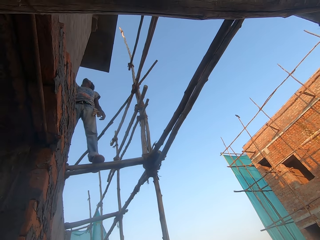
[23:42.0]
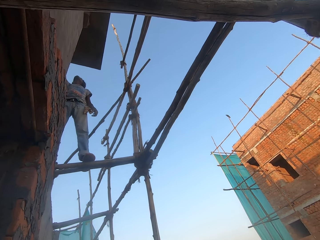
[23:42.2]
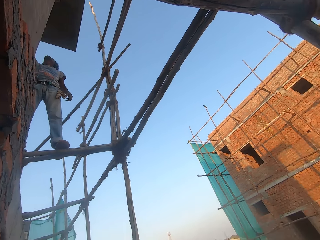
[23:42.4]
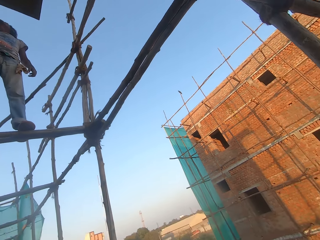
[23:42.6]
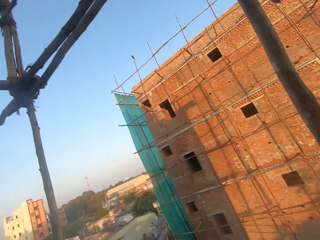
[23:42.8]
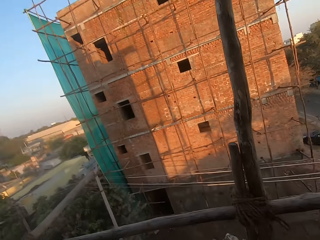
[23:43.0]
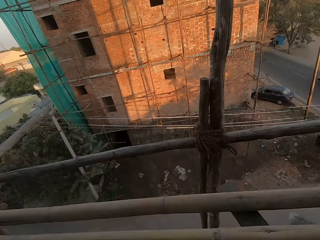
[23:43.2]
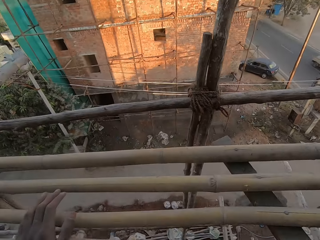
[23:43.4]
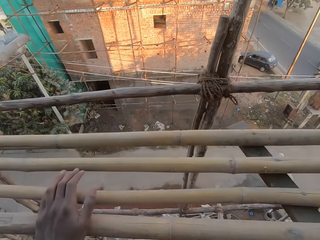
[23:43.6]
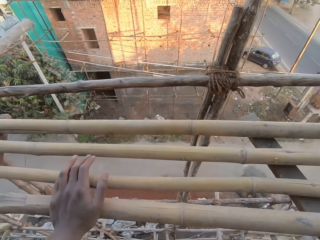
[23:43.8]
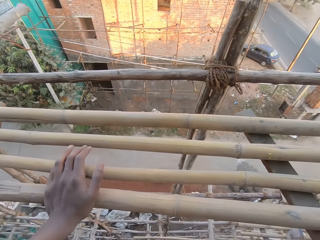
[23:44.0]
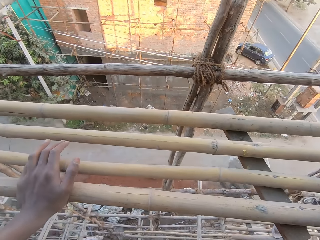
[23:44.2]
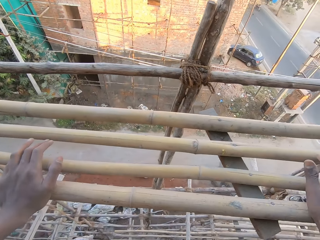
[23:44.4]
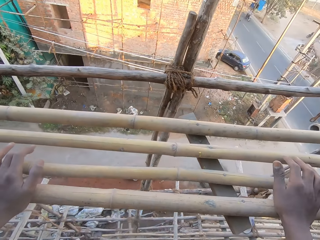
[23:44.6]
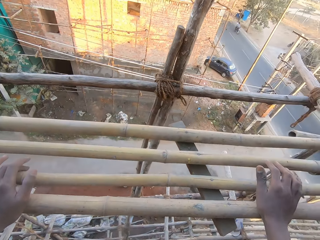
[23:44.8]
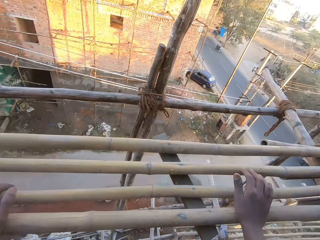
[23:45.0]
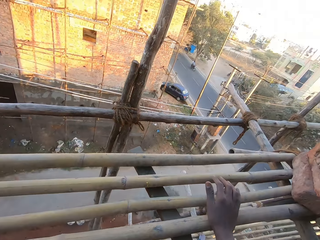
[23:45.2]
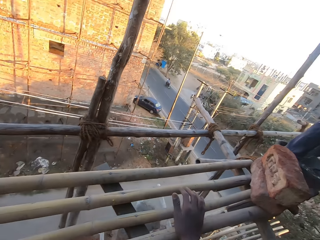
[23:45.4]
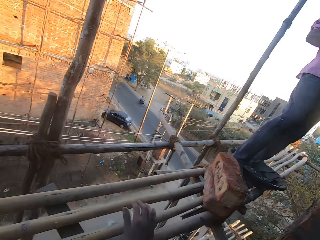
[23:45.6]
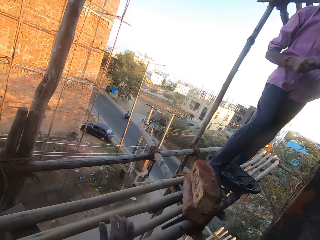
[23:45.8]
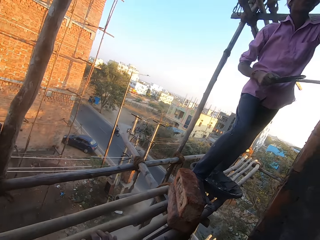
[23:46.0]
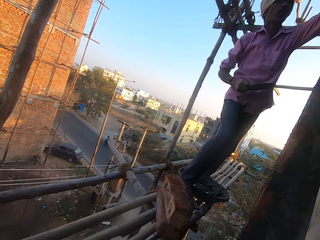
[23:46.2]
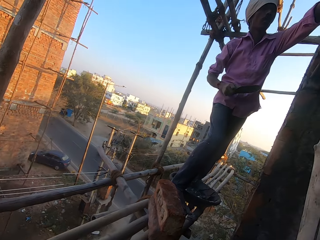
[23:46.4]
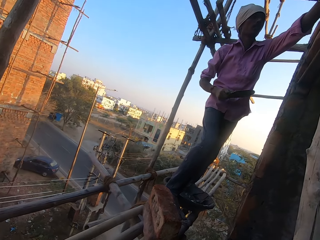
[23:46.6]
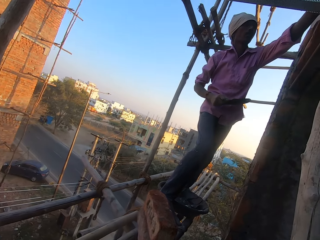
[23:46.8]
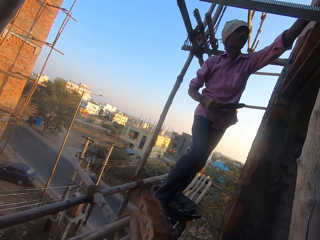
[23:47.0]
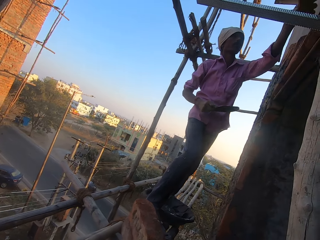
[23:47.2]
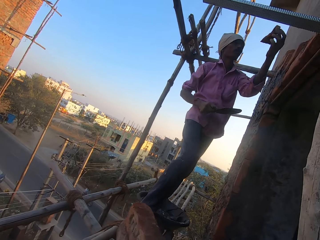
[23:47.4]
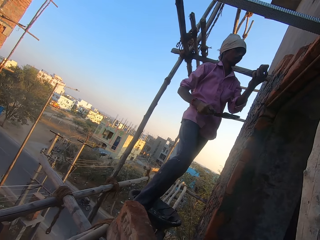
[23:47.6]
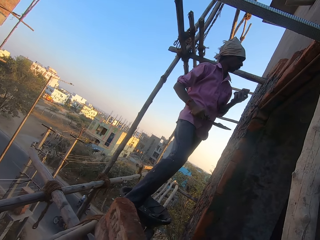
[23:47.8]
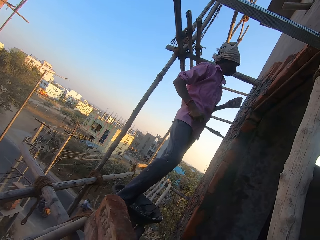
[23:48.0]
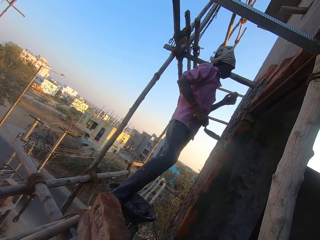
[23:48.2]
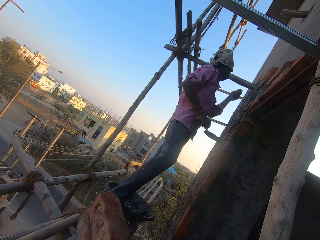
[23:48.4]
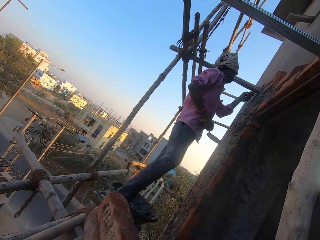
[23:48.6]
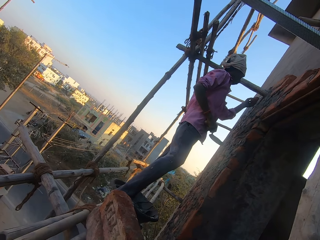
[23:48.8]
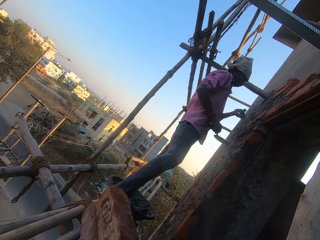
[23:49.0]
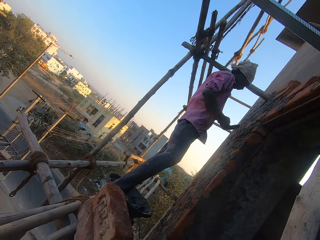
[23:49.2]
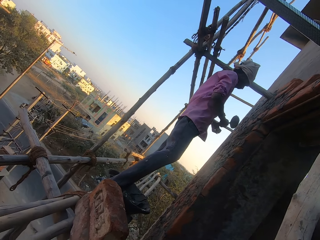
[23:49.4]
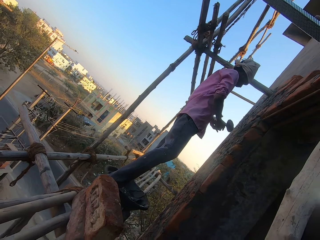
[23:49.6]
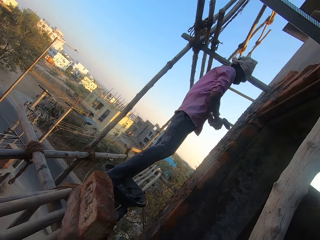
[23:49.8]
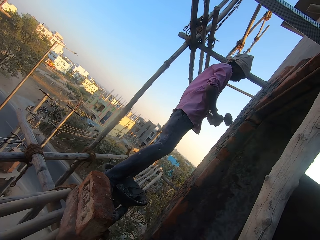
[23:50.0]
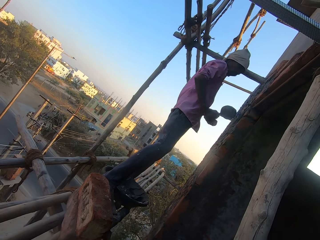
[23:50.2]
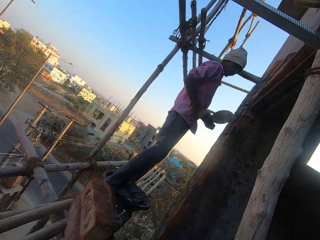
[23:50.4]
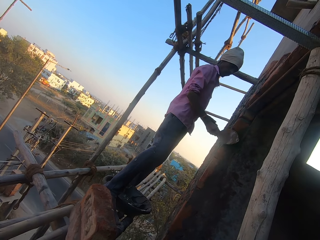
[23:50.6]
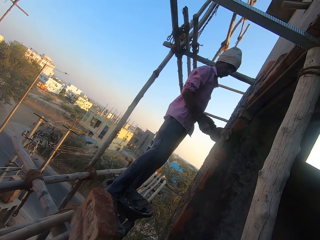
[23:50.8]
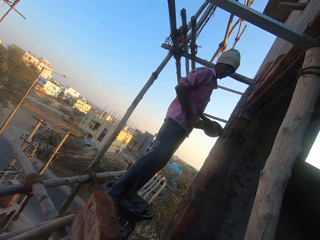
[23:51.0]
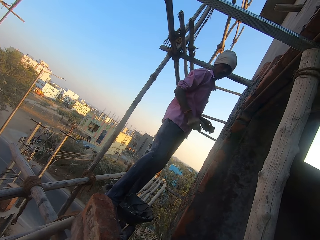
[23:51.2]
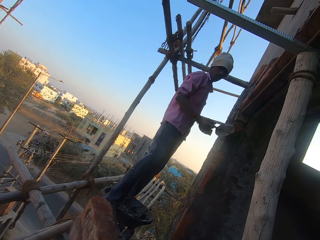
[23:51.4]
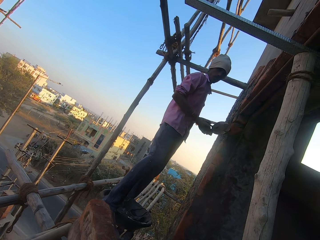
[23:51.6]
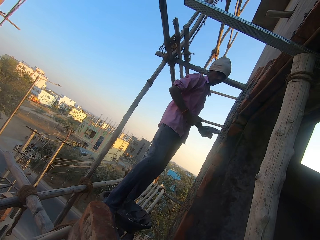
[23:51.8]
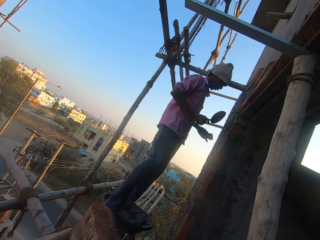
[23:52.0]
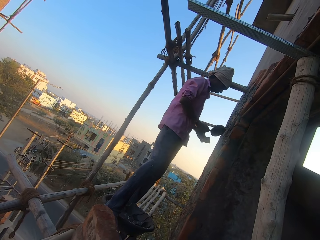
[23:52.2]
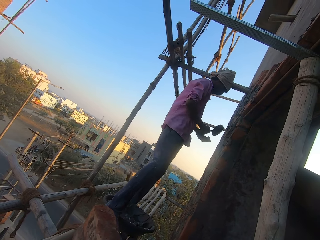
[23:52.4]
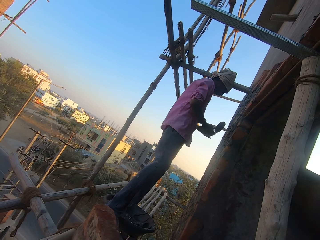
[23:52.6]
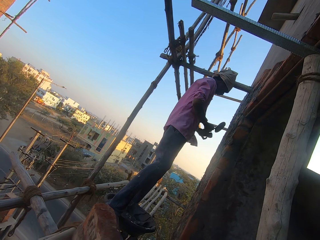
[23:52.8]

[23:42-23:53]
The camera wearer looks at the road. The man removes a brick from the wall with his left hand. The man holds the brick. The camera wearer converses with the man and the other man. The man adjusts the brick with both hands. The man cleans the brick trowel in his right hand against the wall with his right hand.

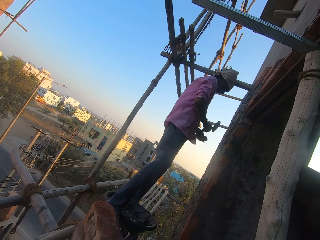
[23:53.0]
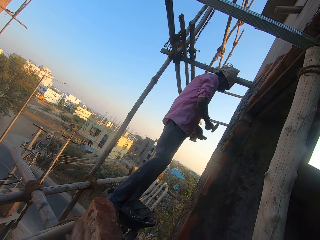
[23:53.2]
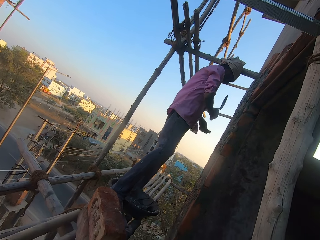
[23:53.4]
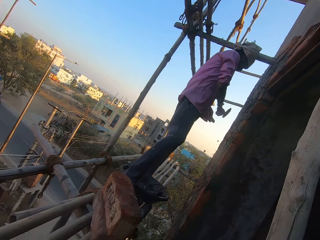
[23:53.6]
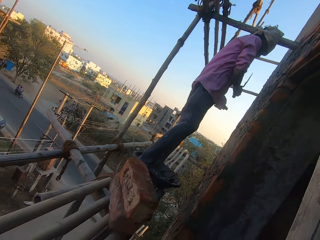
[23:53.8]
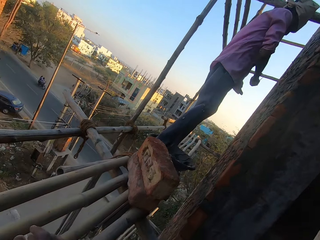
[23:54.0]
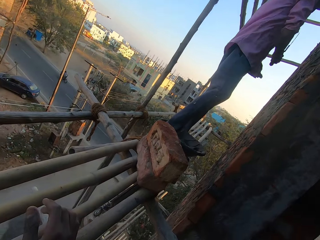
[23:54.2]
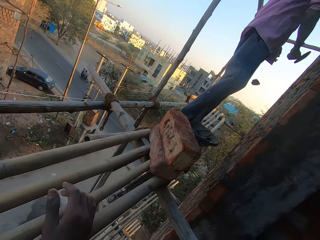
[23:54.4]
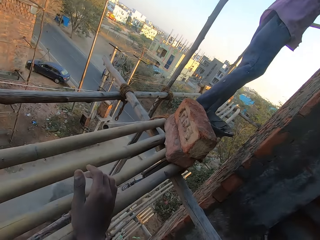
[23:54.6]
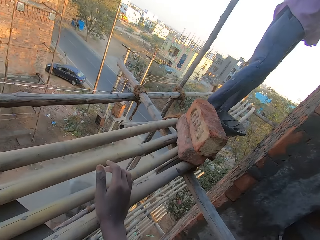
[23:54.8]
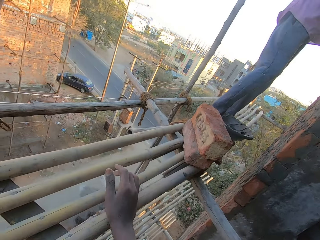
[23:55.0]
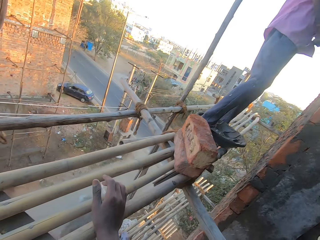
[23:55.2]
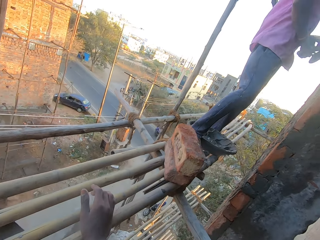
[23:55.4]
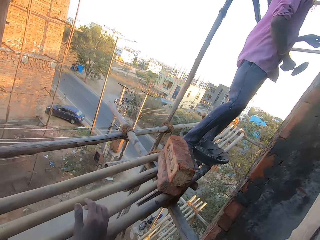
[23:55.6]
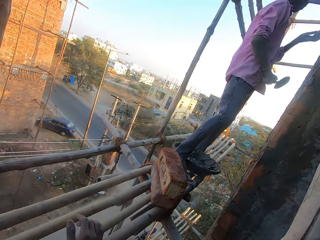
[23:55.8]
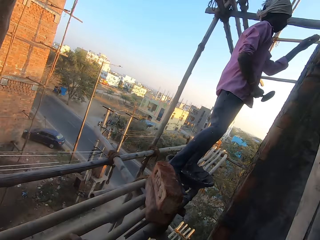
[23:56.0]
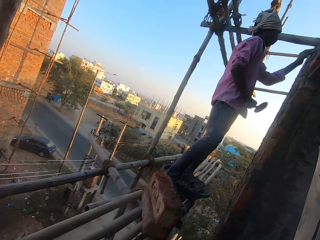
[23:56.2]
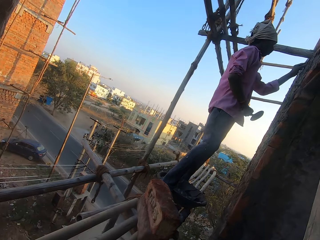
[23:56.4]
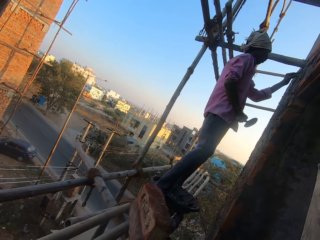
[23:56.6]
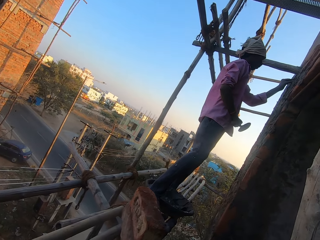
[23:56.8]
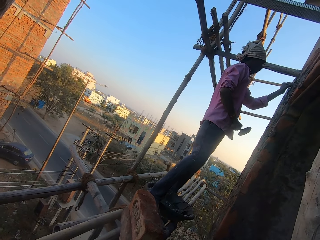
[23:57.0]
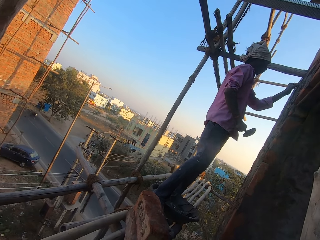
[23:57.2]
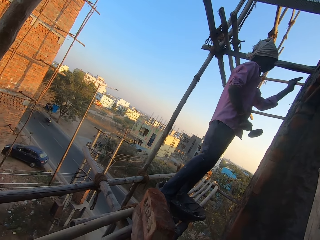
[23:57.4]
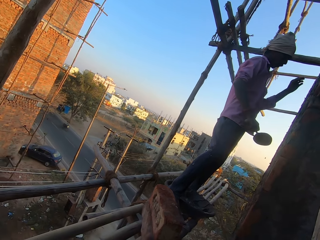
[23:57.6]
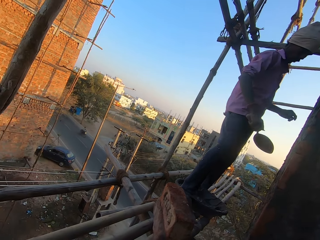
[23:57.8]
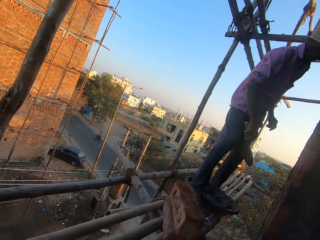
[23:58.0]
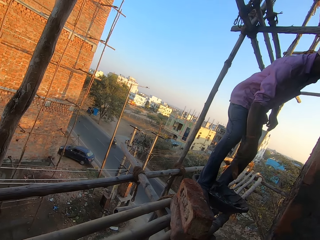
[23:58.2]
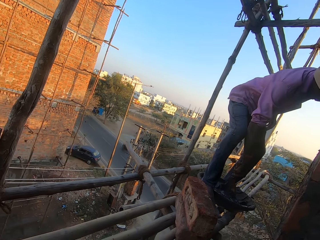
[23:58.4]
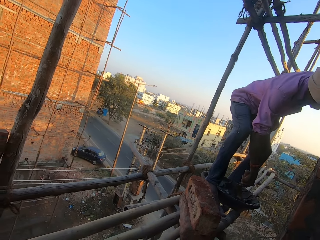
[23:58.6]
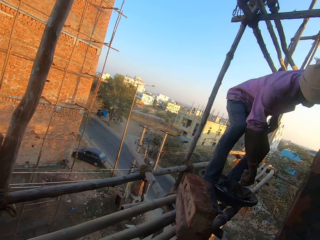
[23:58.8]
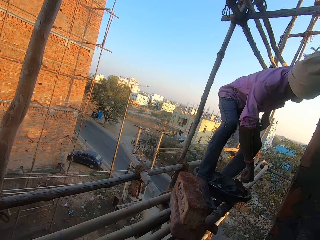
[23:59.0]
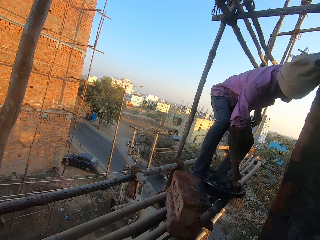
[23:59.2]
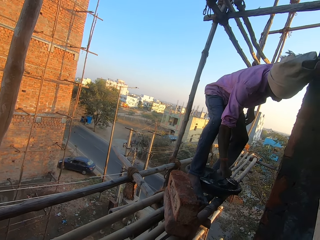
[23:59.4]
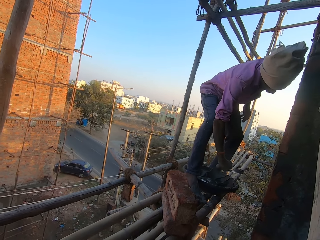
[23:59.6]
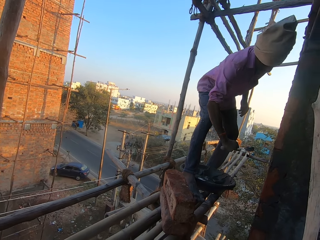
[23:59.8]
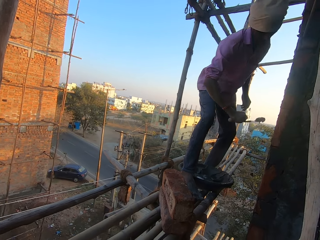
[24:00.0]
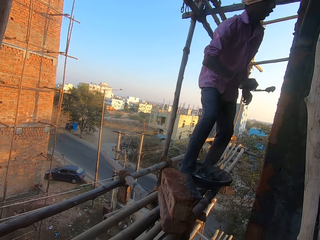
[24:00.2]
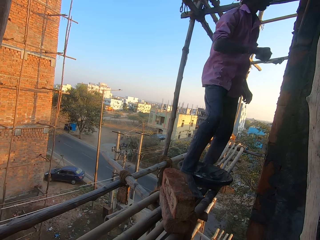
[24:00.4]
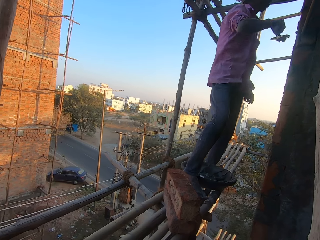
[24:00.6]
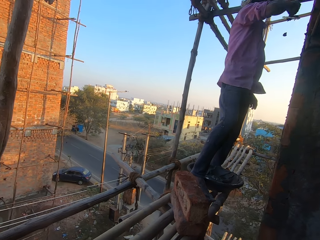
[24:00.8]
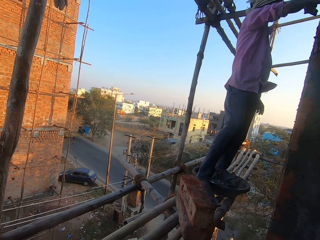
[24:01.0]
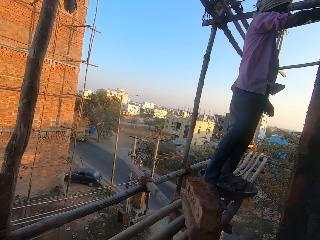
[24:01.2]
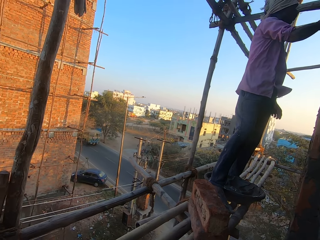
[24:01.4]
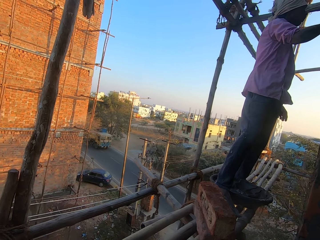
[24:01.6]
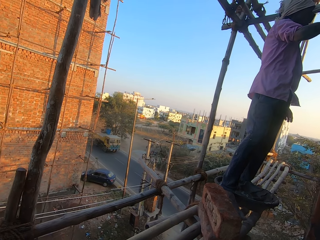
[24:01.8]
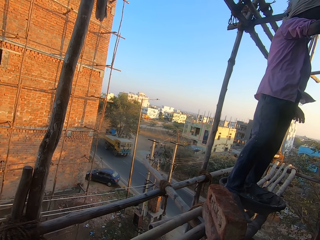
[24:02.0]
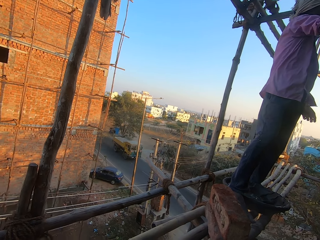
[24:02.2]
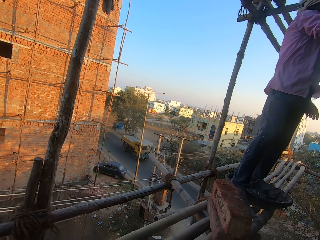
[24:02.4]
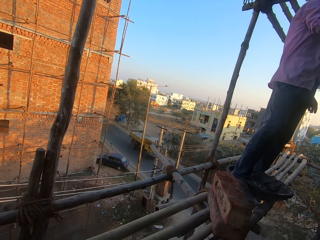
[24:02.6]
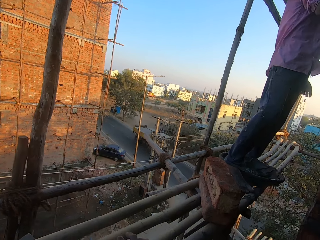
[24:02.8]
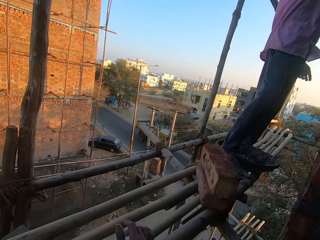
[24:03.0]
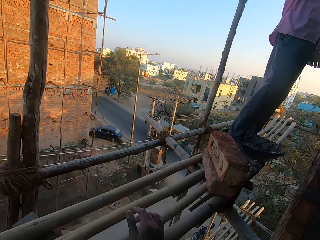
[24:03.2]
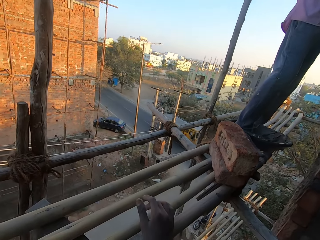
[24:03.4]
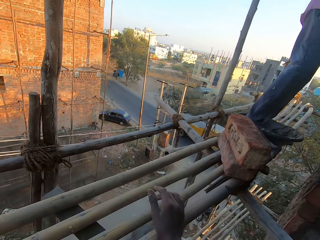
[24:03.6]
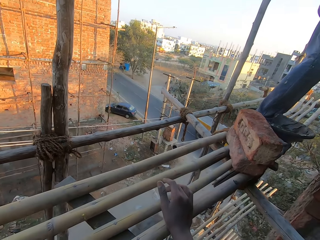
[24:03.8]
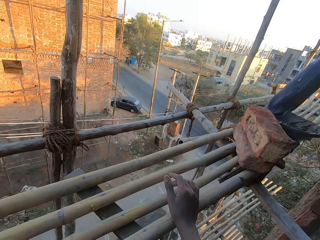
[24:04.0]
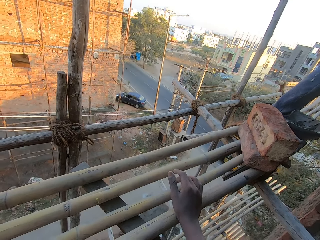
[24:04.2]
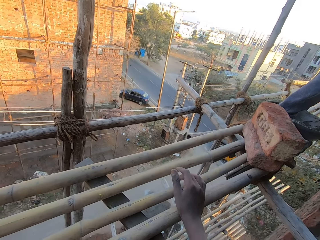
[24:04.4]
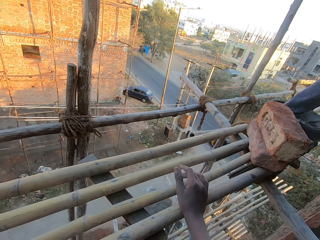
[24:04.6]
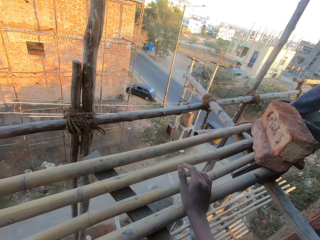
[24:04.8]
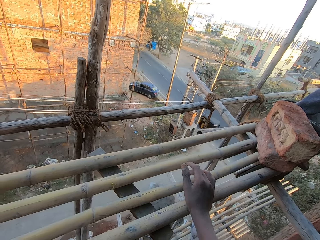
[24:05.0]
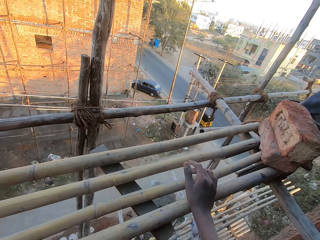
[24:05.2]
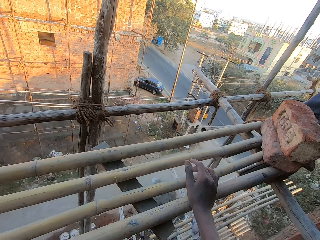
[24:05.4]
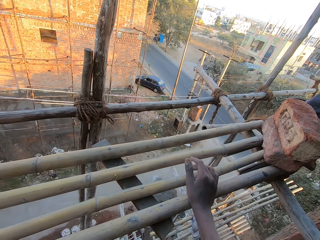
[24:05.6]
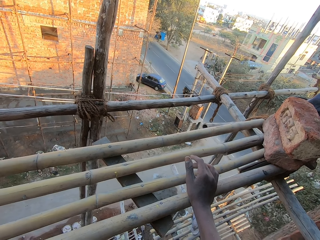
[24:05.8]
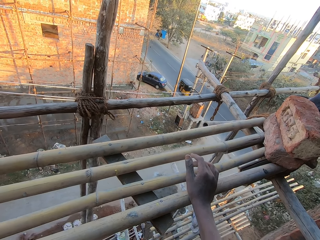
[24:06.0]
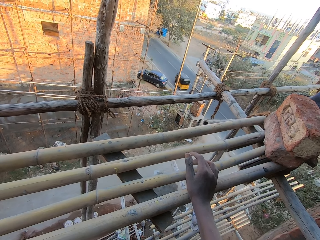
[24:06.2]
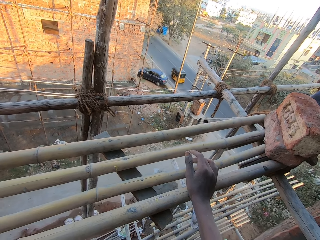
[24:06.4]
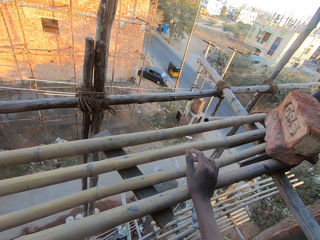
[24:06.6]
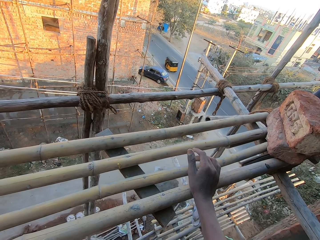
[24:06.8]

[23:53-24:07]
The man hits the brick in his left hand with the brick trowel in his right hand. The man cuts the brick. The man places the brick in the wall with his left hand. The man scoops mortar from the head pan on the bamboo framework with the brick trowel in his right hand. The man applies the mortar on the wall with the brick trowel in his right hand. The camera wearer looks at the road.
